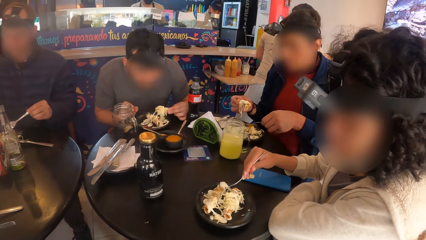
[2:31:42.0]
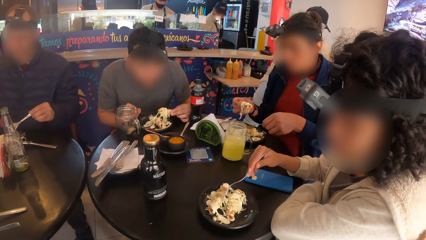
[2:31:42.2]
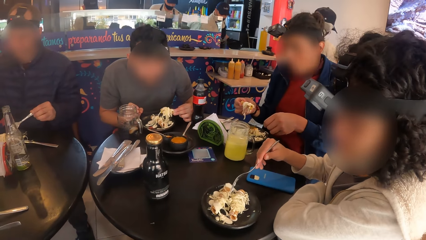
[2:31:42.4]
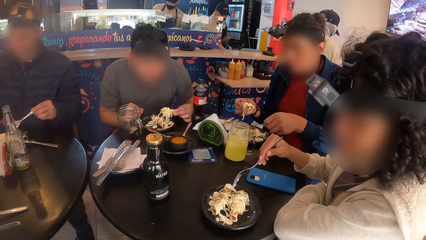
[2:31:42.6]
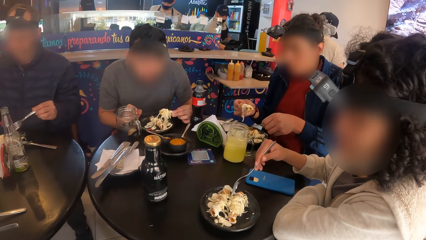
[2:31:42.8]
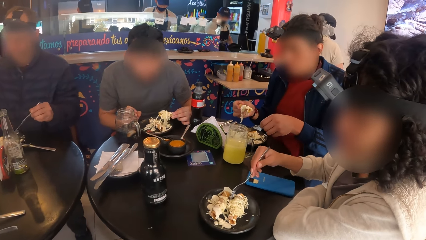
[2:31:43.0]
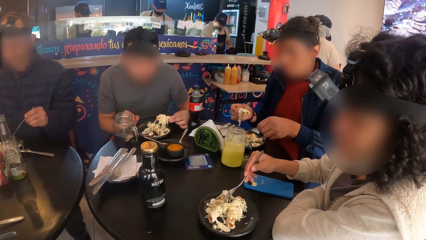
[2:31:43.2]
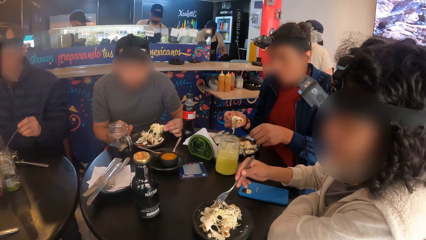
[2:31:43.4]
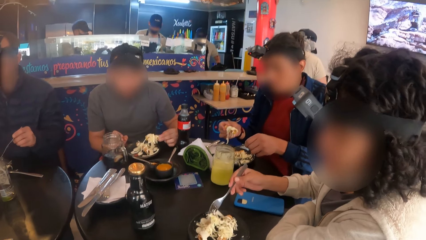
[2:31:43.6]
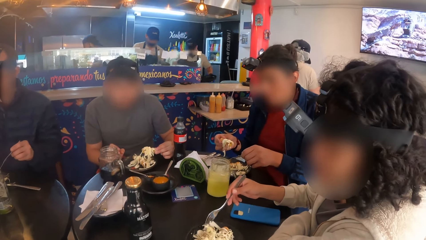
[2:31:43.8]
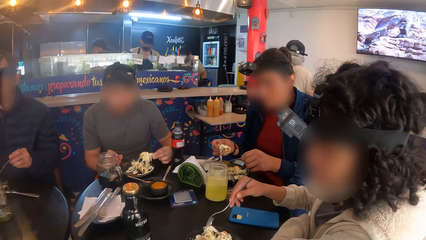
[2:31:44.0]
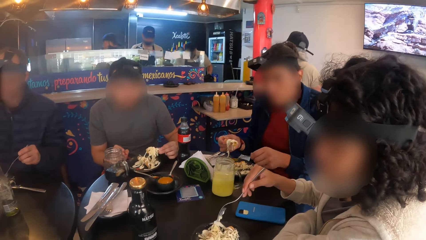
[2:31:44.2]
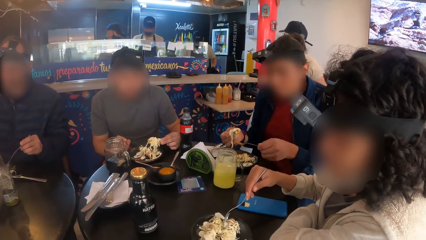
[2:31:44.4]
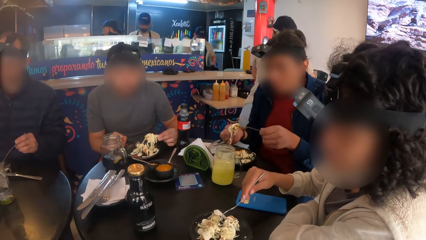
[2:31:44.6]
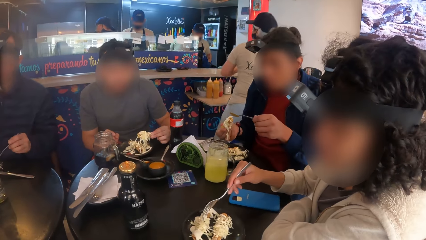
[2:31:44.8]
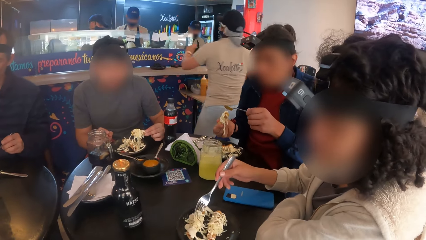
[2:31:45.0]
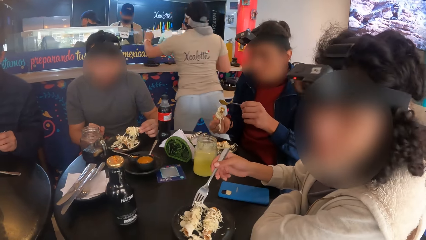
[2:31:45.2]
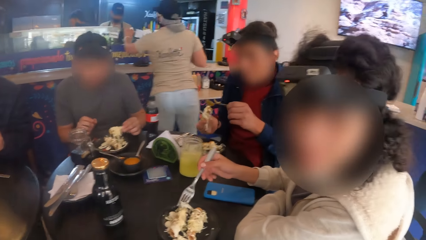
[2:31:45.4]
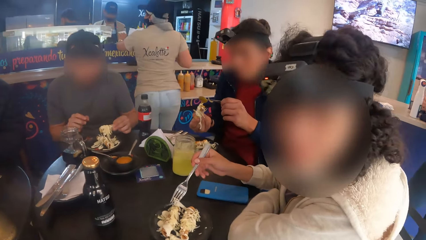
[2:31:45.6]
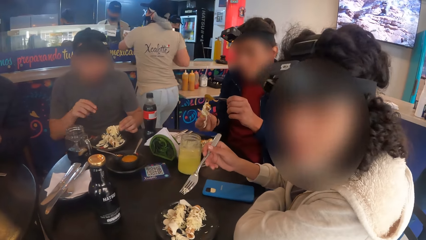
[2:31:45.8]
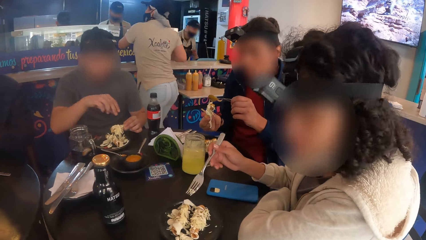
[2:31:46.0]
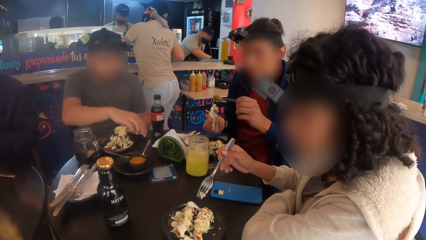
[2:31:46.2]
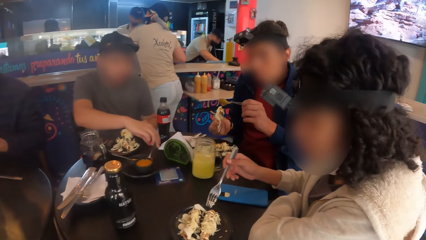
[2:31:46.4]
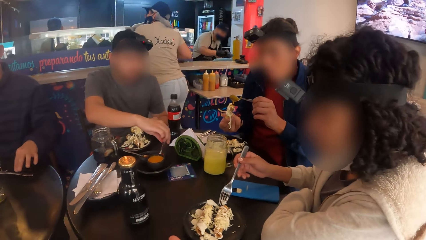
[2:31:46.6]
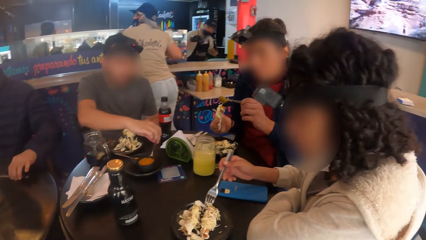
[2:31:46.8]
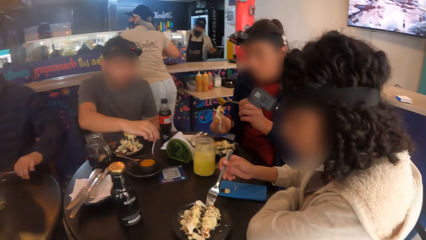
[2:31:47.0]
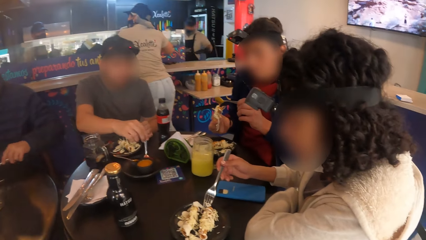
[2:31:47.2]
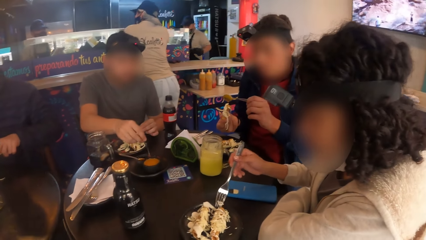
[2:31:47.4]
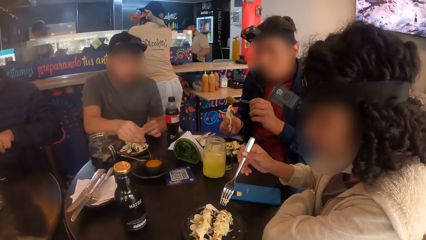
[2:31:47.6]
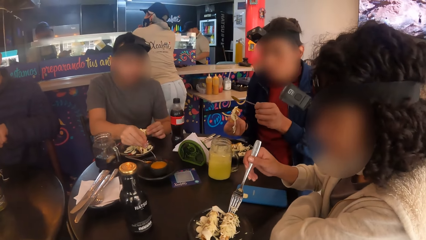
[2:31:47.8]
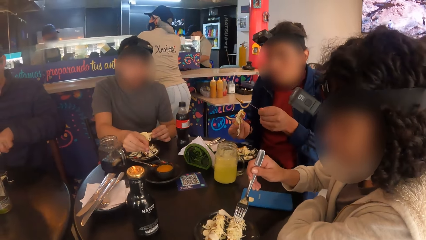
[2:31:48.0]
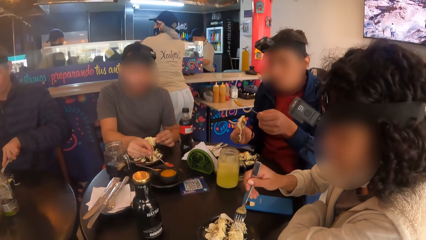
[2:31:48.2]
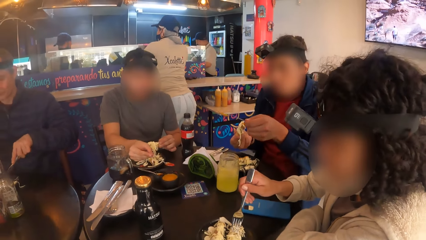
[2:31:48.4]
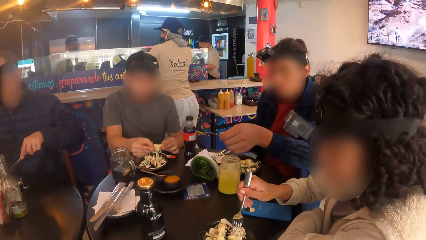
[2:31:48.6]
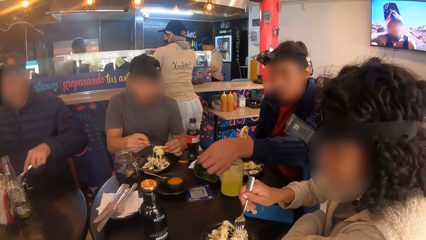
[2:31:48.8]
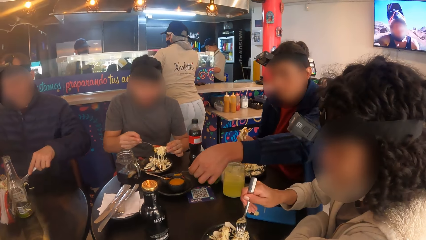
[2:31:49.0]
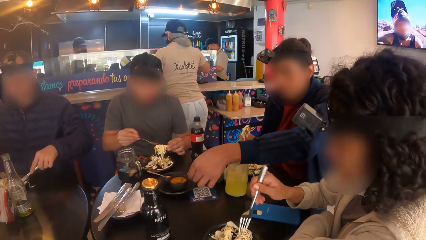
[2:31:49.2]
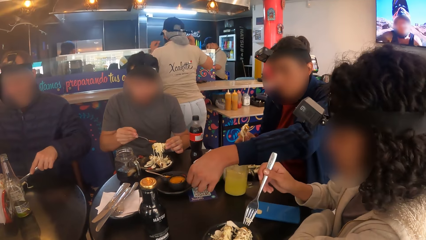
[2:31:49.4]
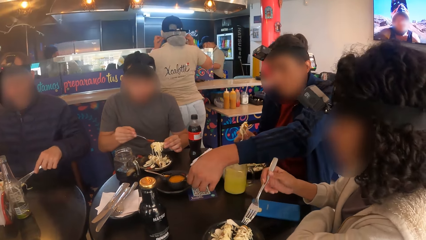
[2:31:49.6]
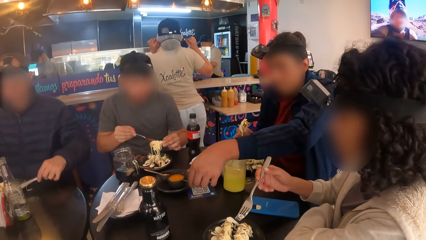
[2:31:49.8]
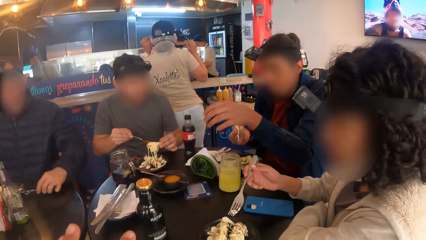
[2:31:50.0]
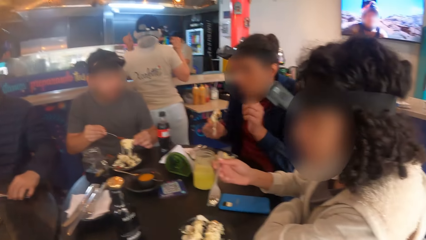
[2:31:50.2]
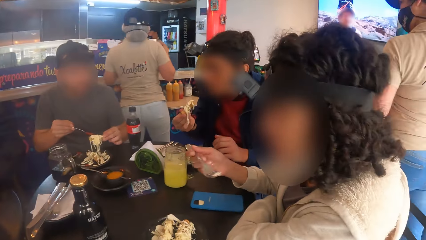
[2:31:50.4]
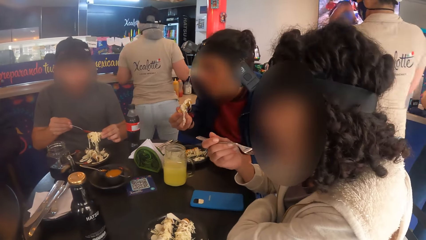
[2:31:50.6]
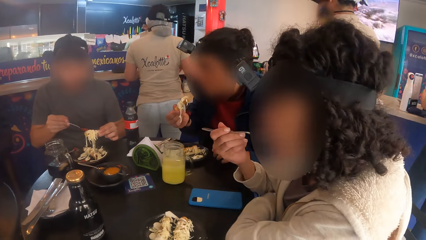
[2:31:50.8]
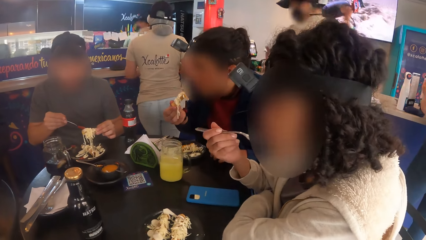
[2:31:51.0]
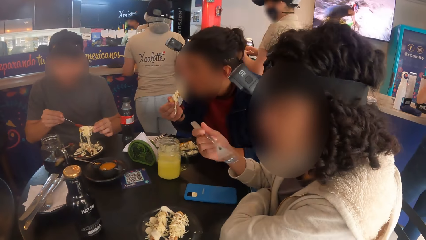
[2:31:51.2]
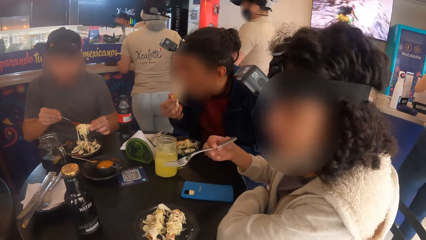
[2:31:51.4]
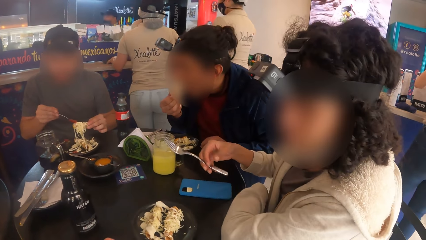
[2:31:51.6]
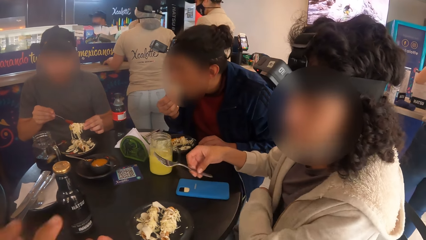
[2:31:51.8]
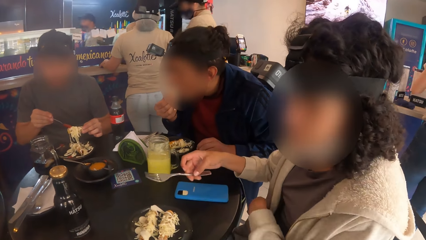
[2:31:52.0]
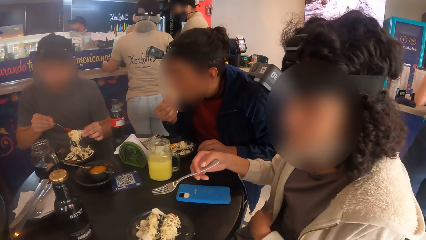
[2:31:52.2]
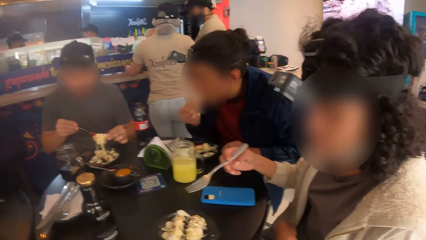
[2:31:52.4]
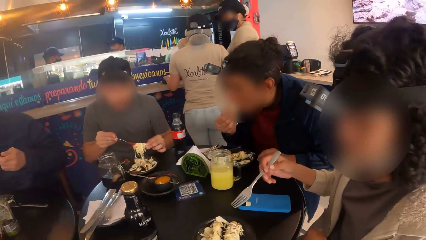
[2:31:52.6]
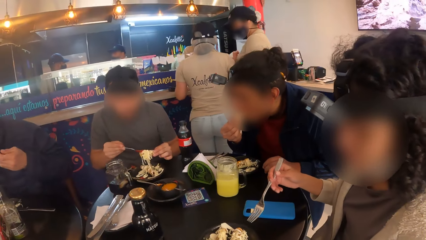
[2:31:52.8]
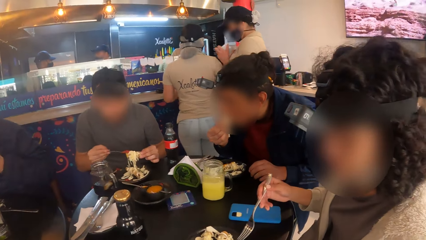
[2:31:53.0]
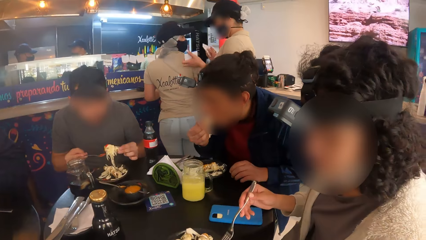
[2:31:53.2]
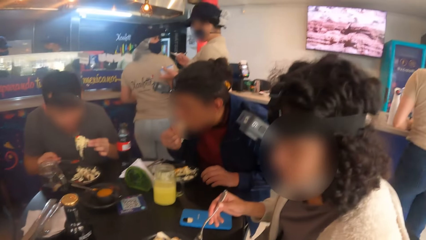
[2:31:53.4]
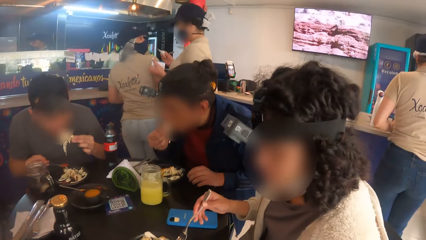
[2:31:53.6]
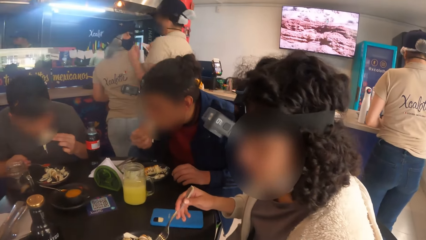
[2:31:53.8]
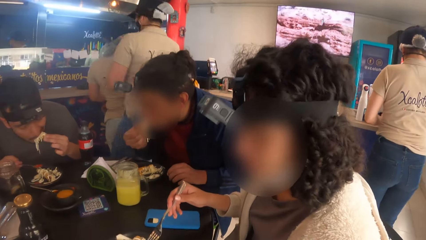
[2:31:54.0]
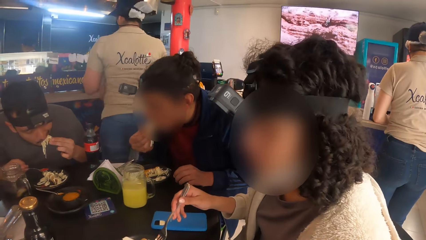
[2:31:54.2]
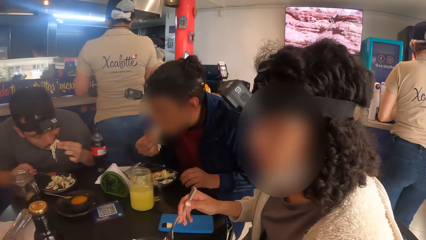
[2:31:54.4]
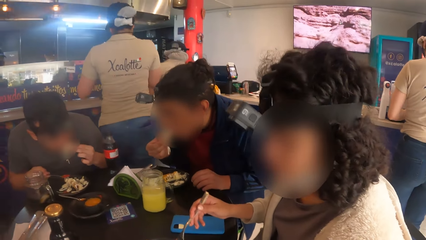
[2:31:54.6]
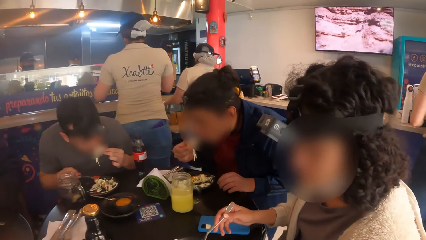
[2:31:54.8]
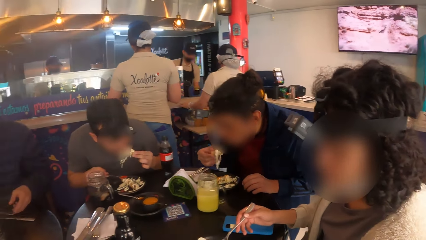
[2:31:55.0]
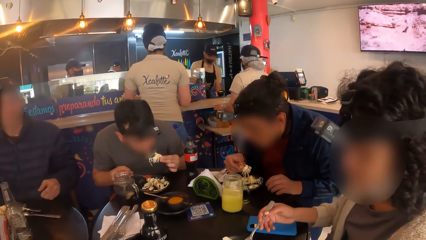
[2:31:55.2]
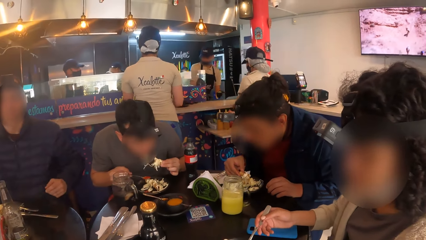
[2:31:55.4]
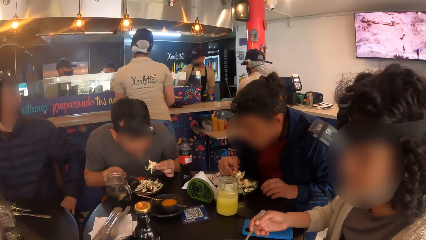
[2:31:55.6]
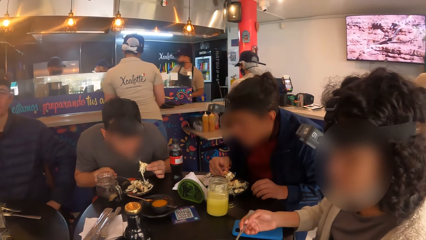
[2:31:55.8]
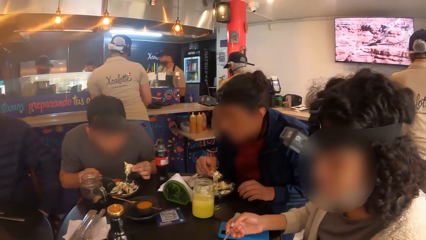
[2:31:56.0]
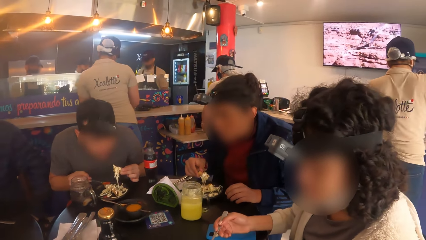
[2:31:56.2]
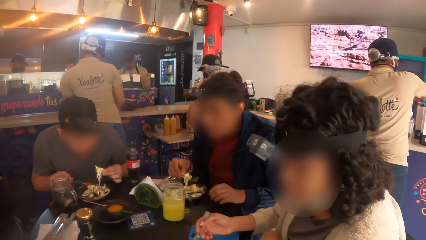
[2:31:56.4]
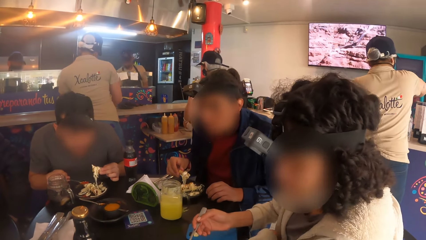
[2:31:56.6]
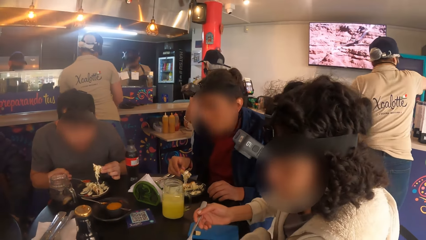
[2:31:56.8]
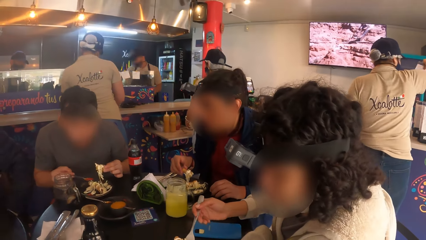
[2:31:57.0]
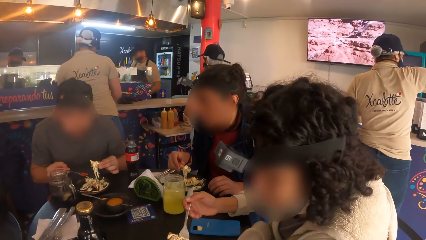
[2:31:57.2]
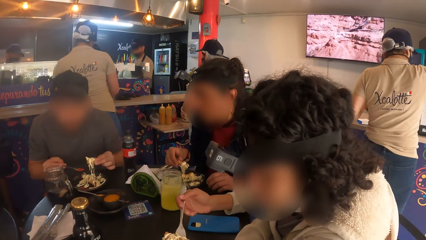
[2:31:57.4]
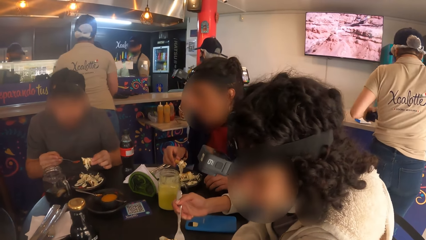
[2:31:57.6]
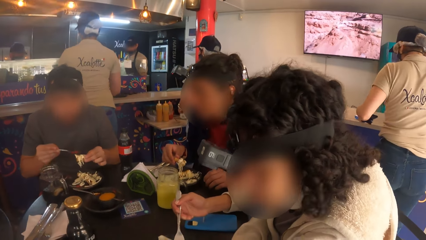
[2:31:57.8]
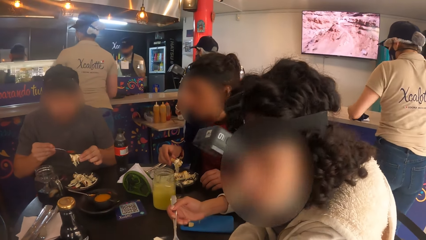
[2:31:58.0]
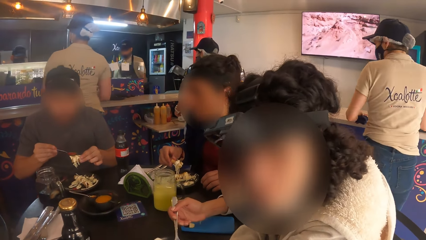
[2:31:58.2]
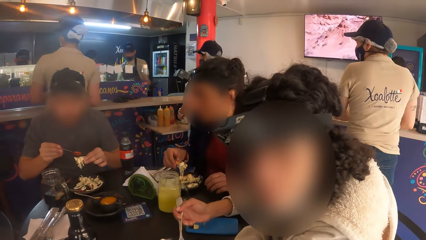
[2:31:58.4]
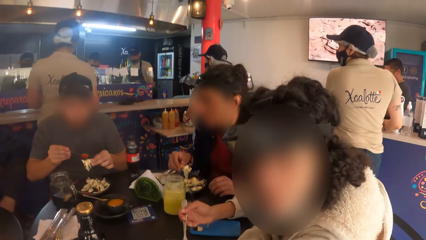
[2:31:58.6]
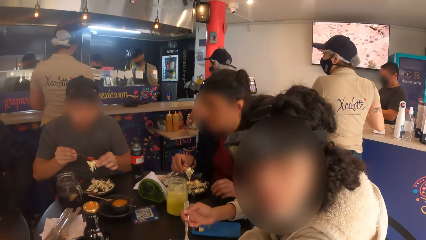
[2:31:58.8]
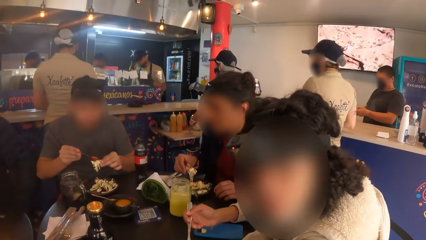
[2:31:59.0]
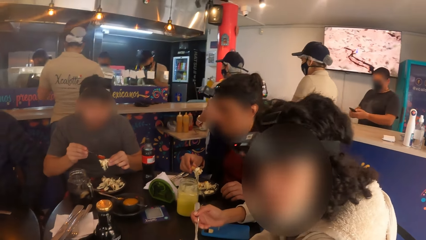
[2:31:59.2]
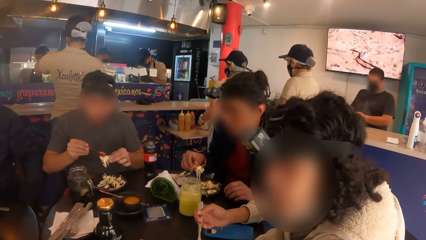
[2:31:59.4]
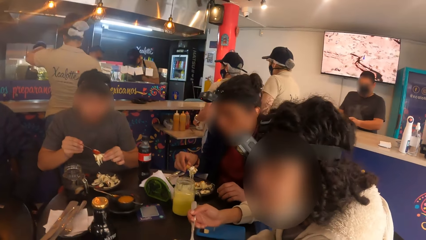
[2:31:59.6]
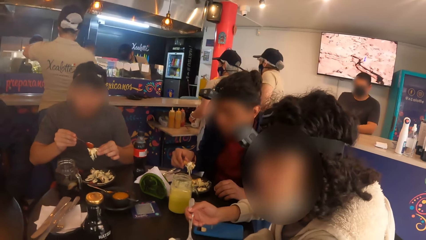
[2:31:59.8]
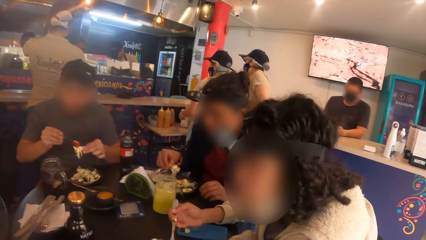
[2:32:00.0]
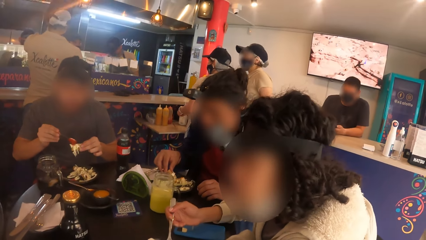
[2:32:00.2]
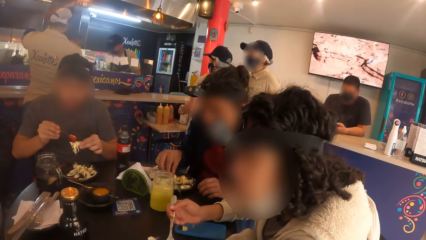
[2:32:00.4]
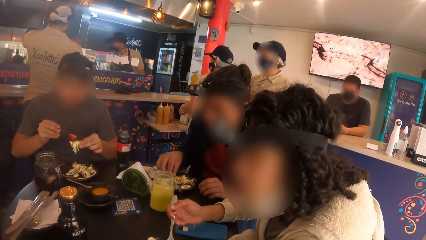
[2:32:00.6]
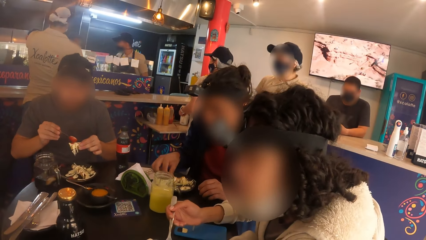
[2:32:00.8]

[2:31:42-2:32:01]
A woman eats her food with a fork in her right hand.
